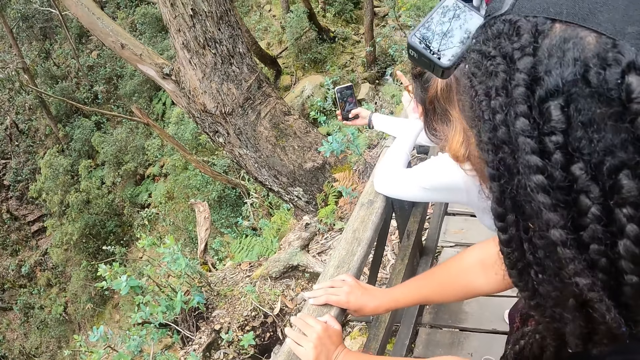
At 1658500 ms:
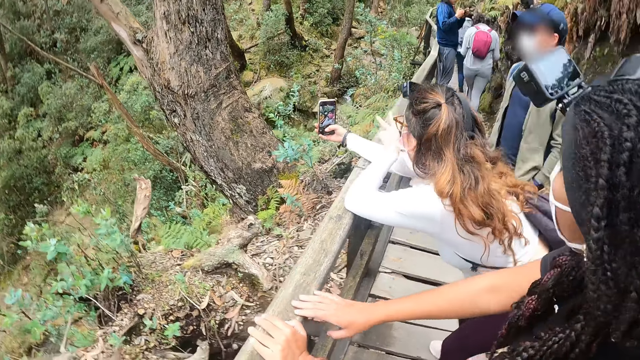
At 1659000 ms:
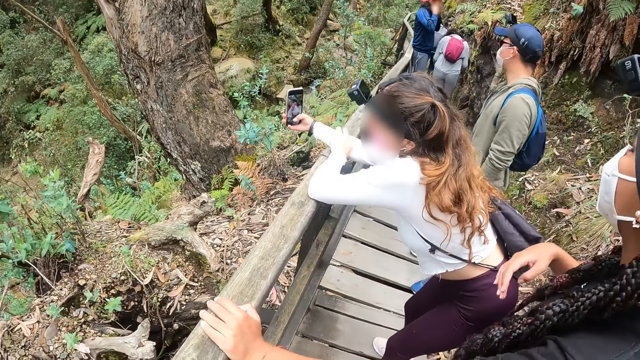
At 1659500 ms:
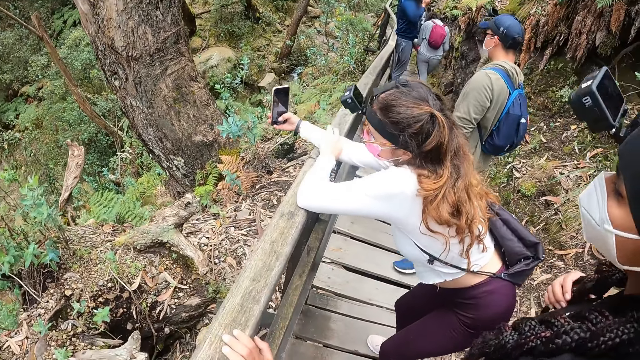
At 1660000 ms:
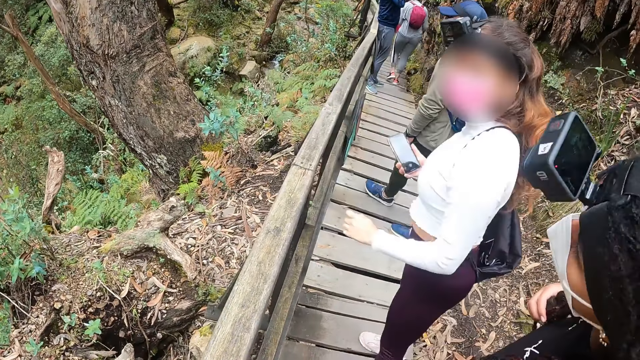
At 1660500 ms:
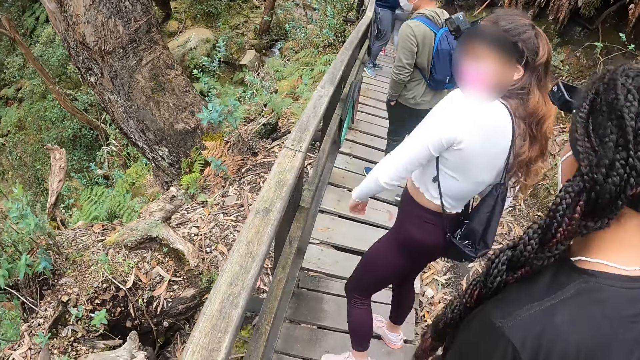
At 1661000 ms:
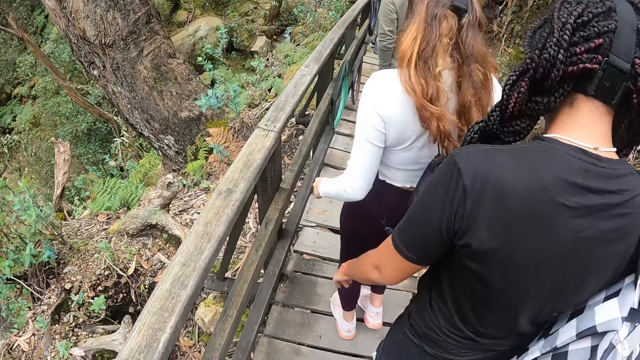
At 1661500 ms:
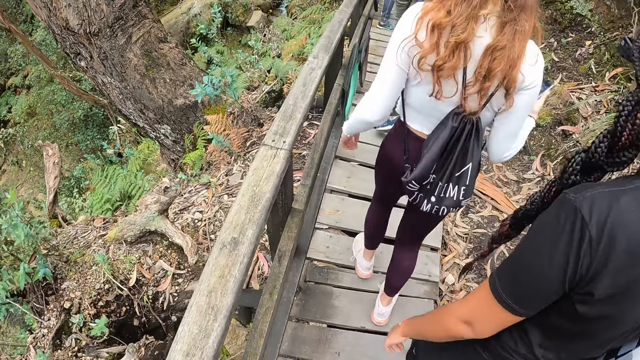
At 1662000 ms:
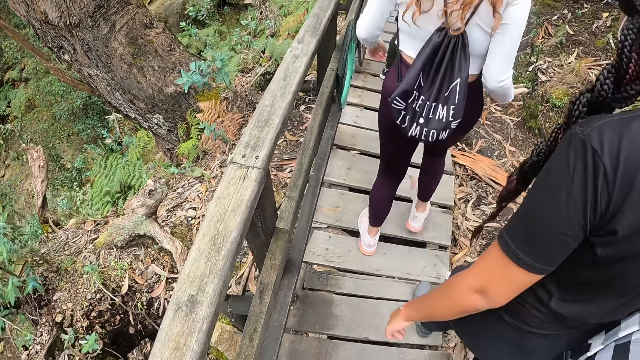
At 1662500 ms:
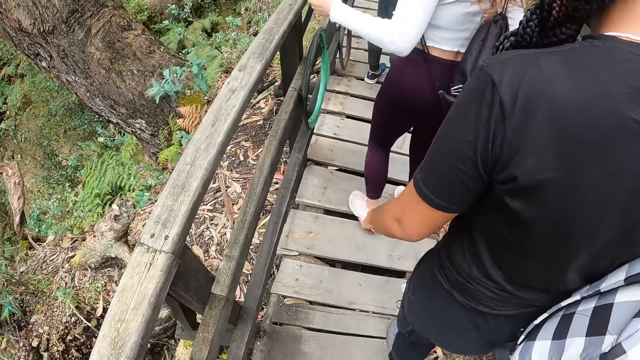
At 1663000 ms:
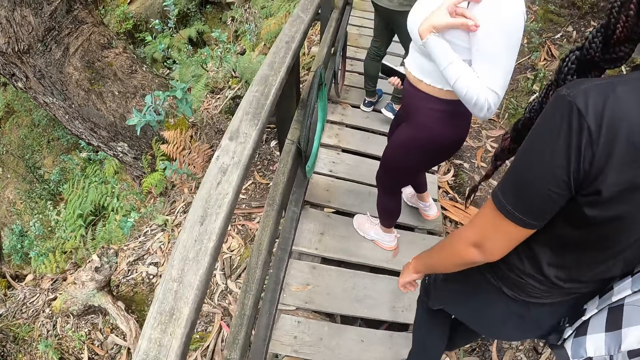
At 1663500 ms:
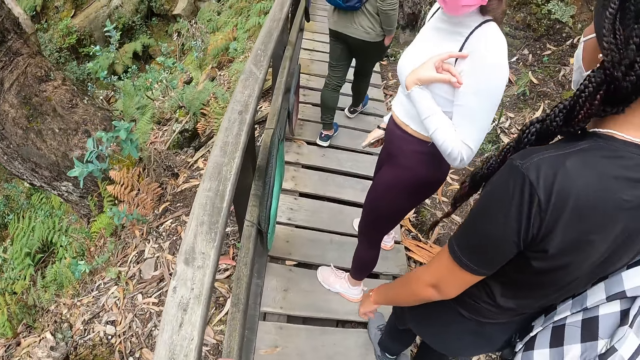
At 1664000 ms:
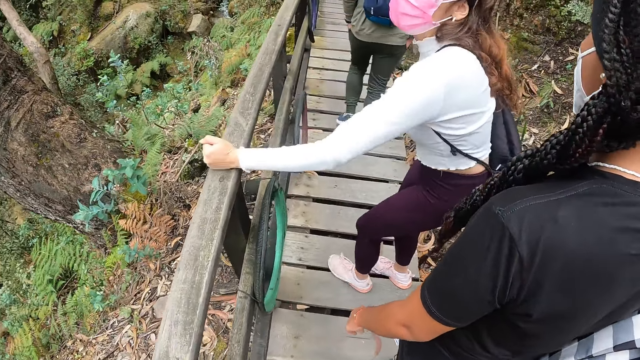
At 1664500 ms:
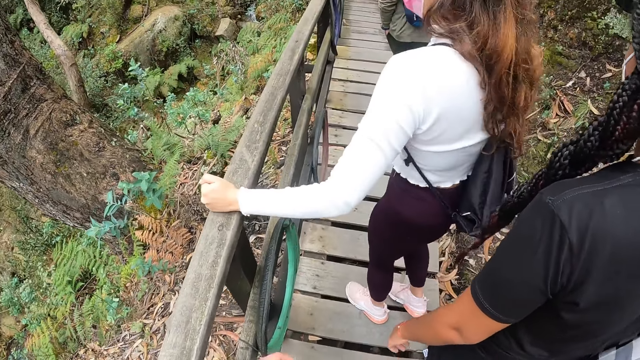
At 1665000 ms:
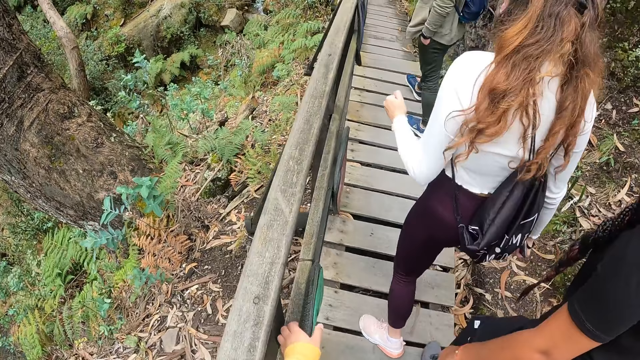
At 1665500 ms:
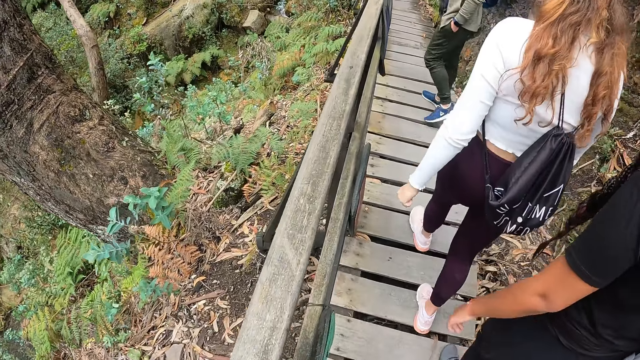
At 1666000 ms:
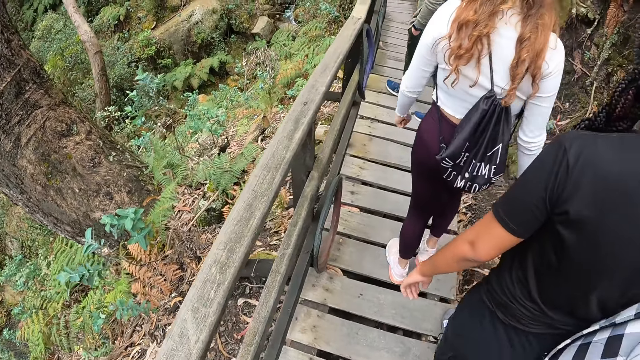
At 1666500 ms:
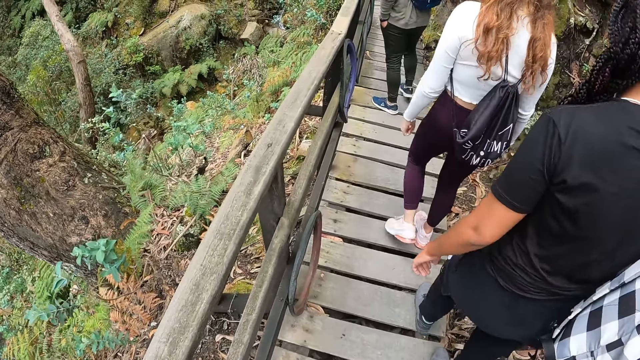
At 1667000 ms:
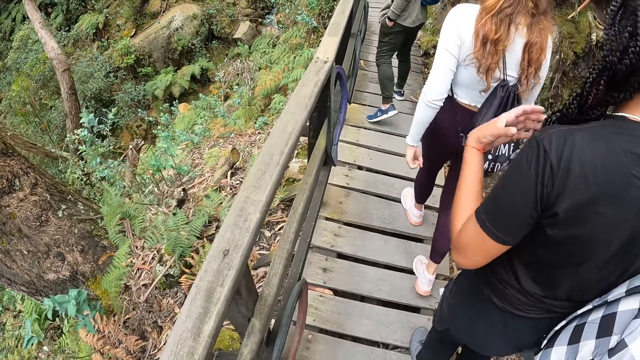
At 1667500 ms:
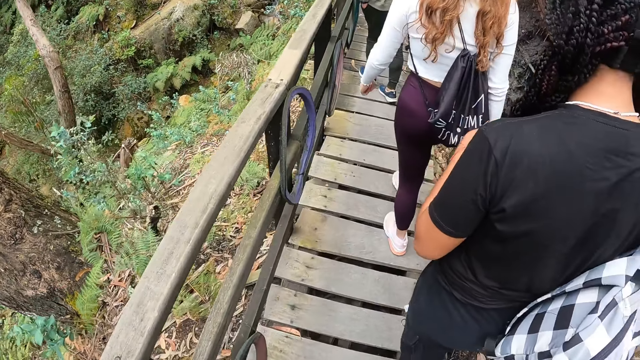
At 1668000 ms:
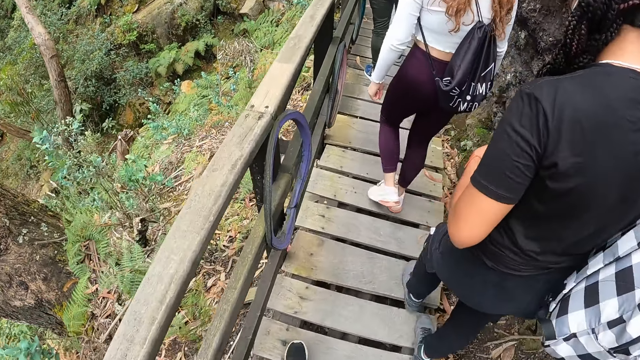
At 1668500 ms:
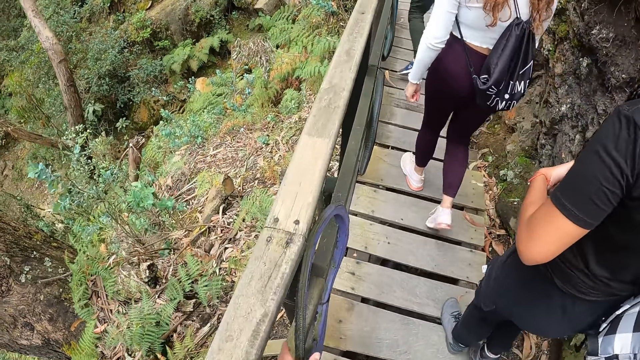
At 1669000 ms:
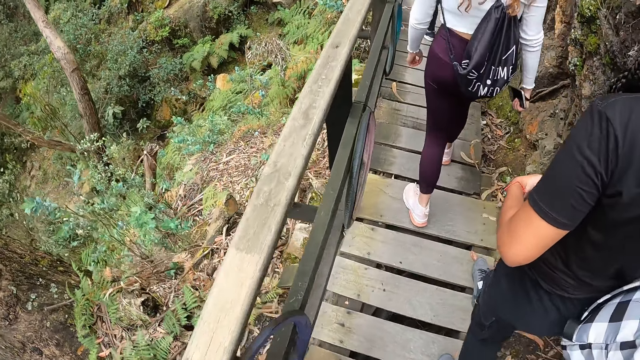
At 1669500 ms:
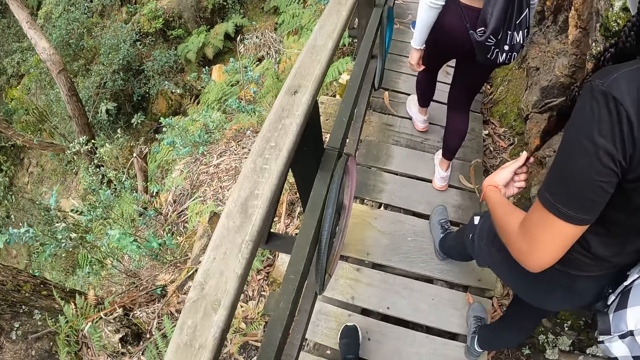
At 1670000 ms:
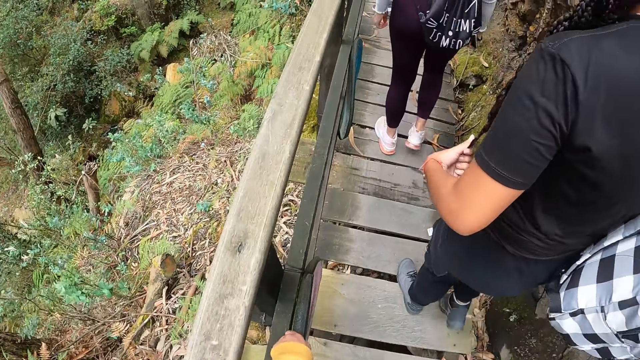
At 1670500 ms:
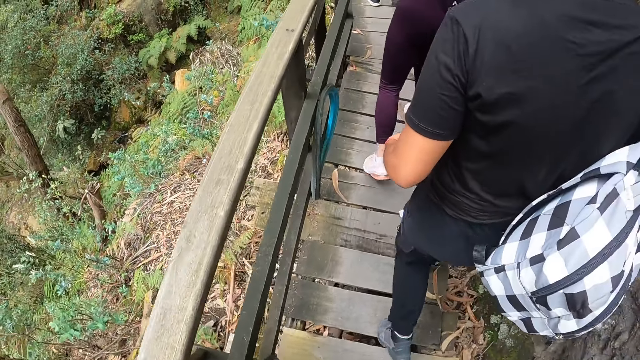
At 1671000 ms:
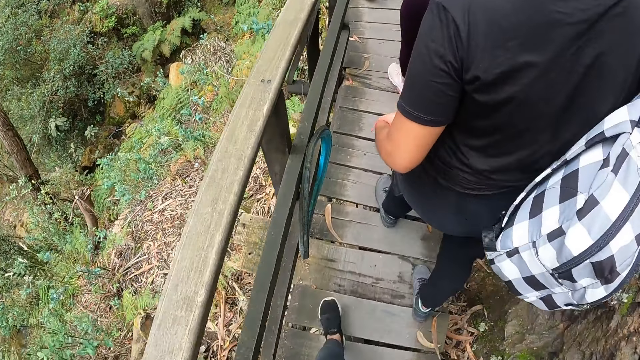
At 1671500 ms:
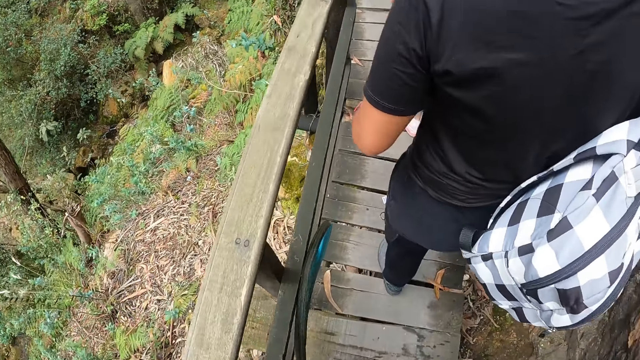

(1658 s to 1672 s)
A man hikes on the hill. A woman moves around. Another woman turns around. The first woman hikes on the hill. The camera wearer hikes on the hill. The other woman hikes on the hill and looks around. The man hikes on the hill. The other woman places her left hand on the railing and walks around. The first woman touches the braids.

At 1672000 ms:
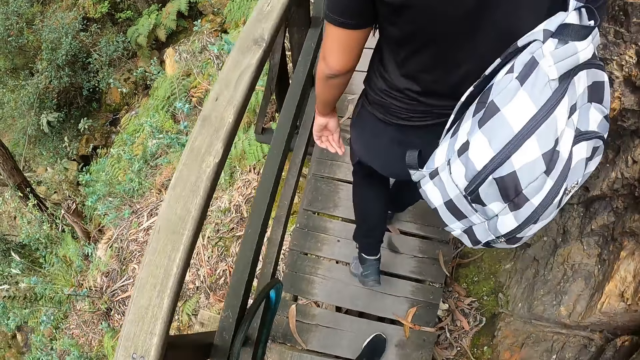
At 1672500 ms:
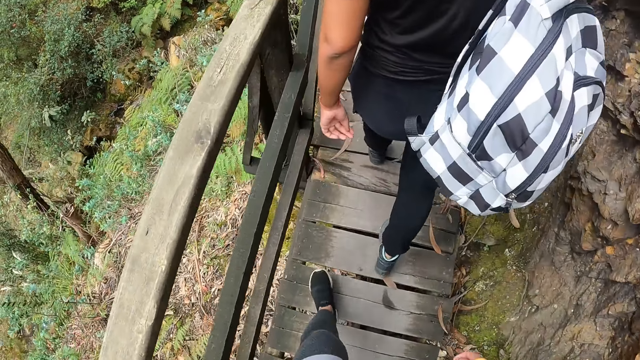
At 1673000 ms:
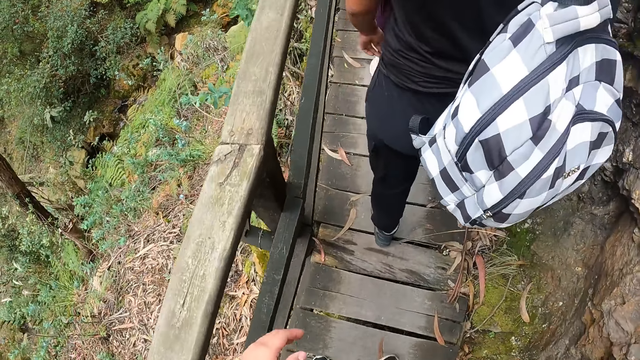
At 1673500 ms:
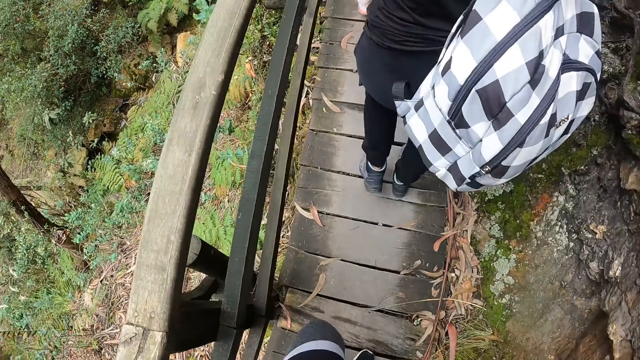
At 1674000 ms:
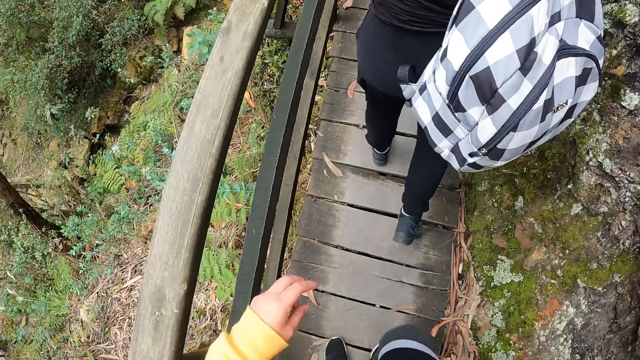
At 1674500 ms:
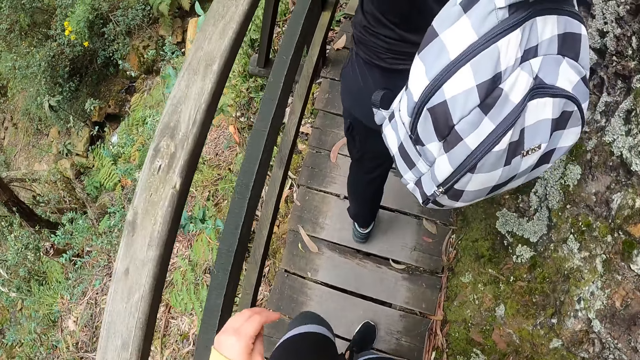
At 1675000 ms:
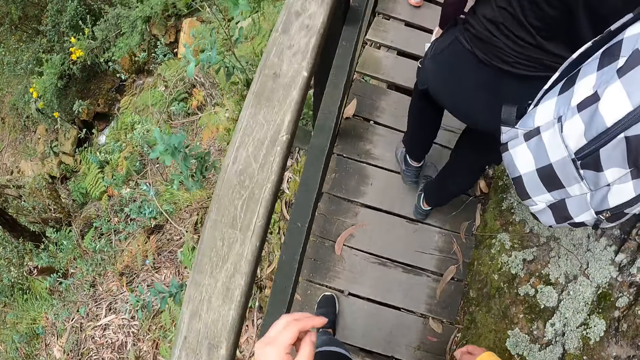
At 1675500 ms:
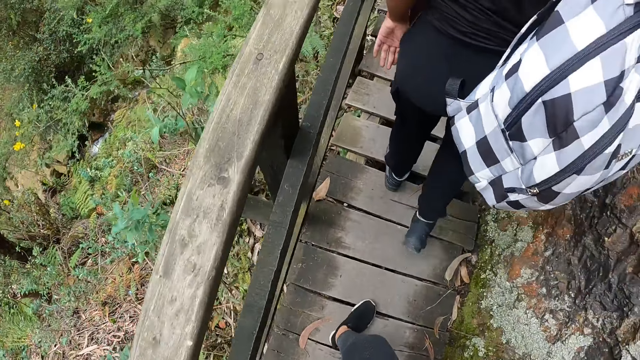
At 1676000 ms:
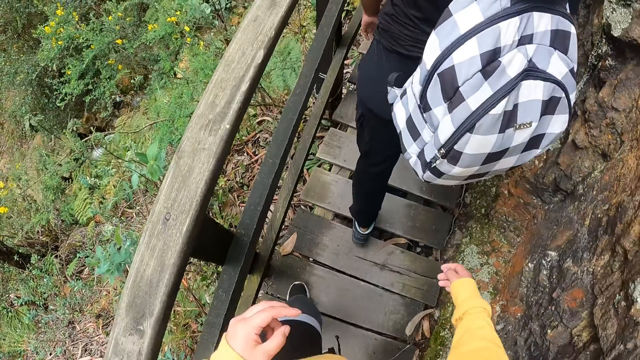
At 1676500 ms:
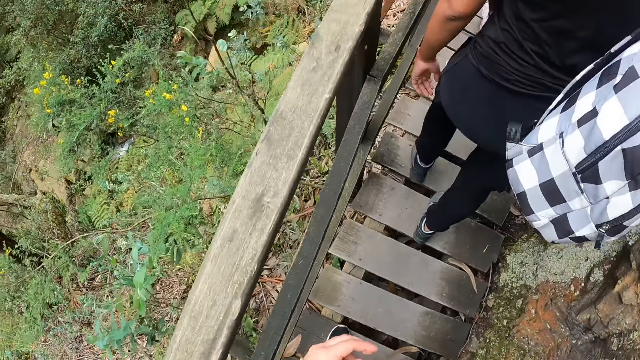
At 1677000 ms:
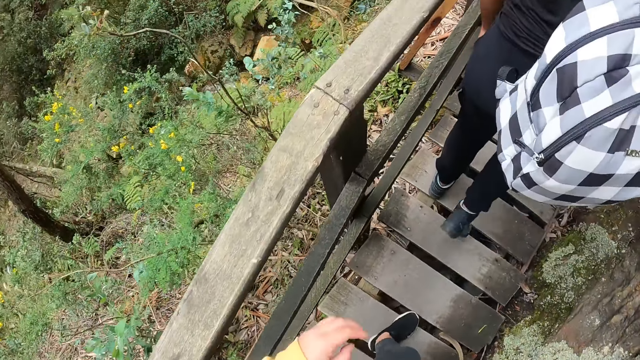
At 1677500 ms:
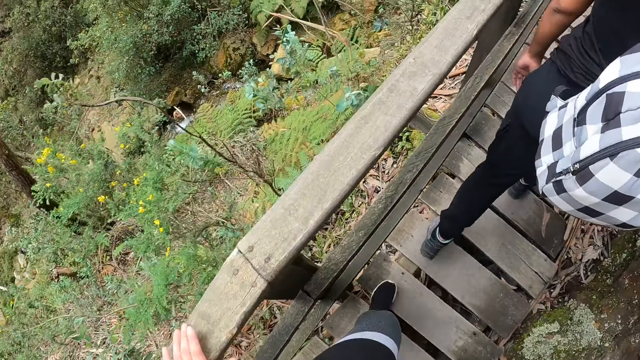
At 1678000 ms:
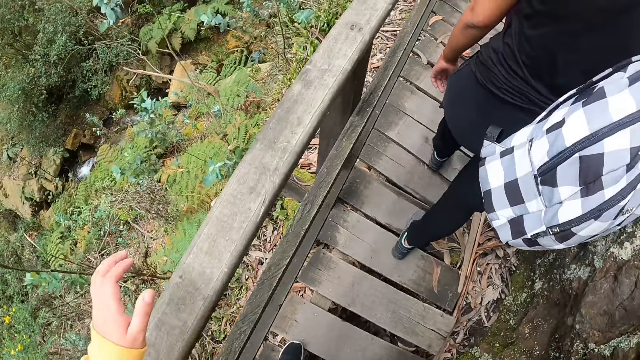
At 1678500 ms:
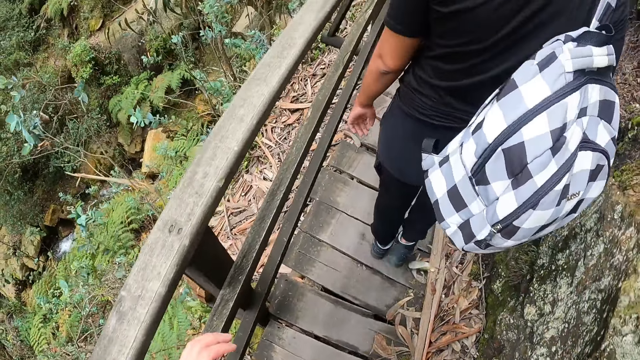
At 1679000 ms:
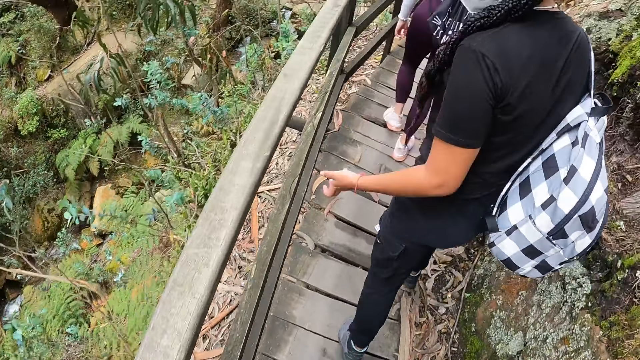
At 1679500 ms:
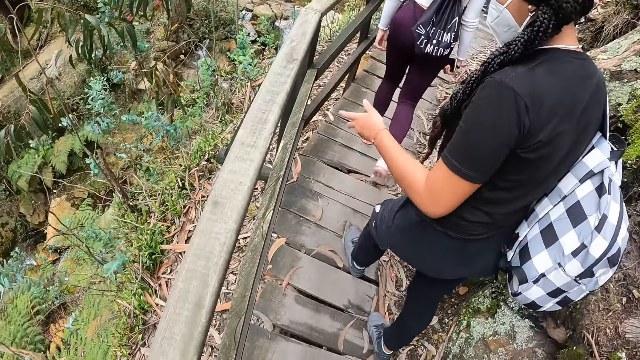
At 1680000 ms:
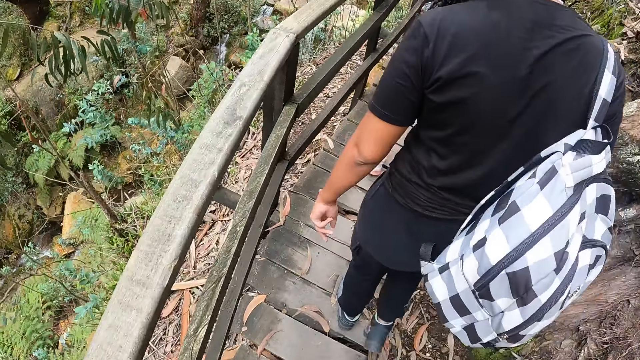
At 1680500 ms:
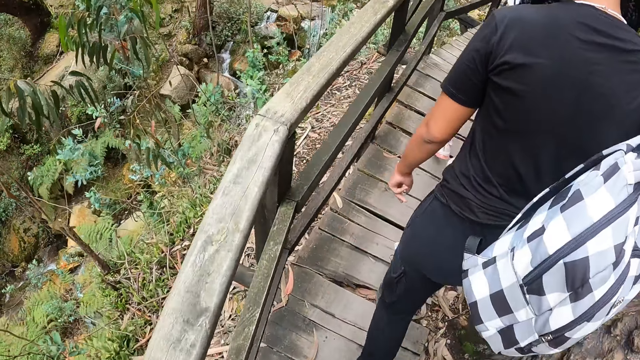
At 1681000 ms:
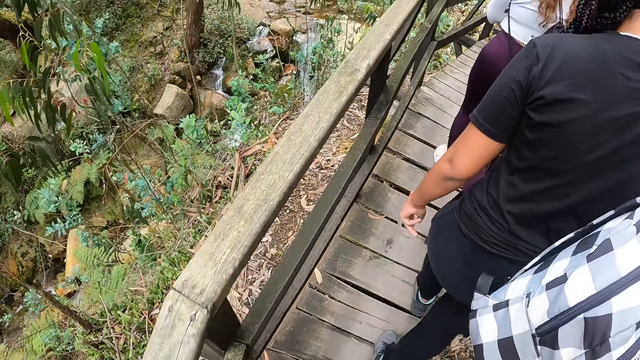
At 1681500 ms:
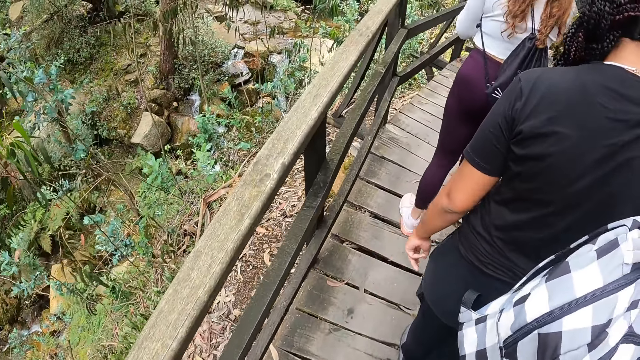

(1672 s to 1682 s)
The camera wearer places her left hand on the railing. She interacts with the woman. The woman uses gestures. Another woman hikes on the hill.
